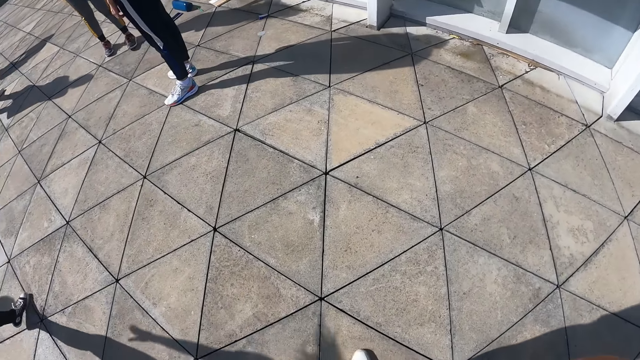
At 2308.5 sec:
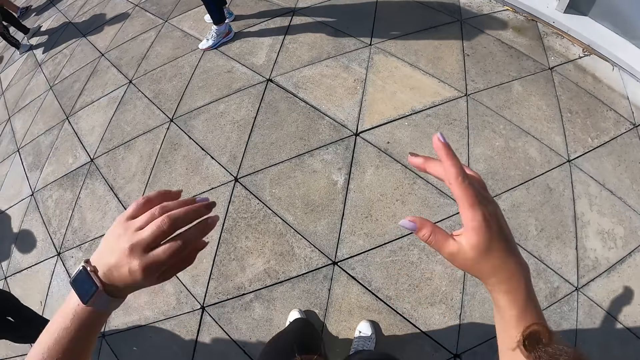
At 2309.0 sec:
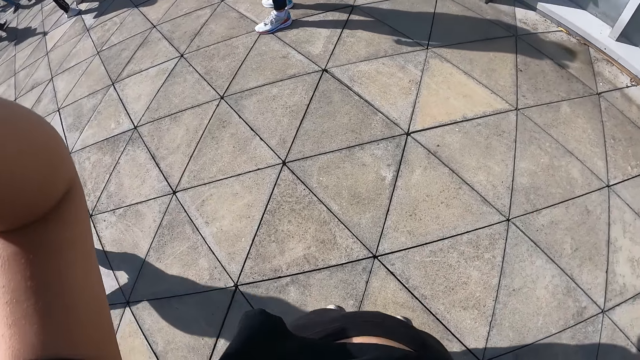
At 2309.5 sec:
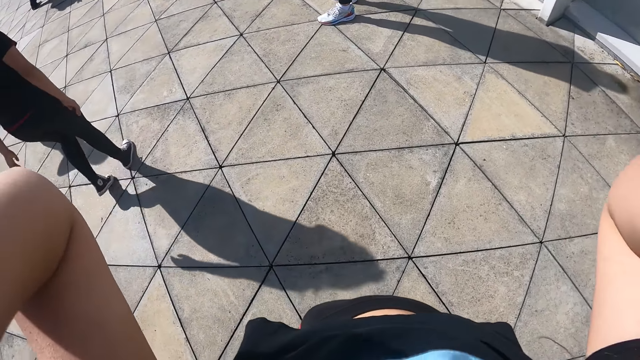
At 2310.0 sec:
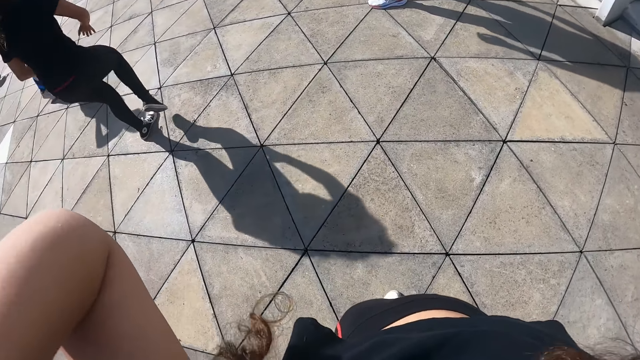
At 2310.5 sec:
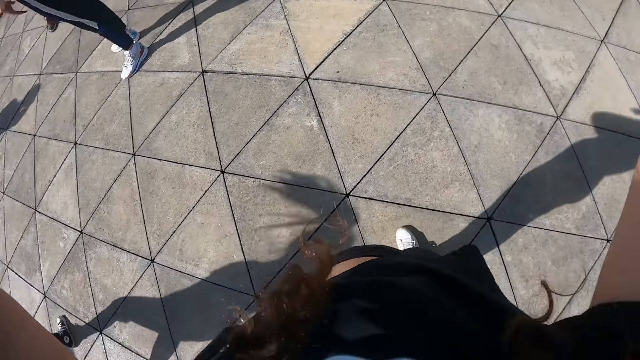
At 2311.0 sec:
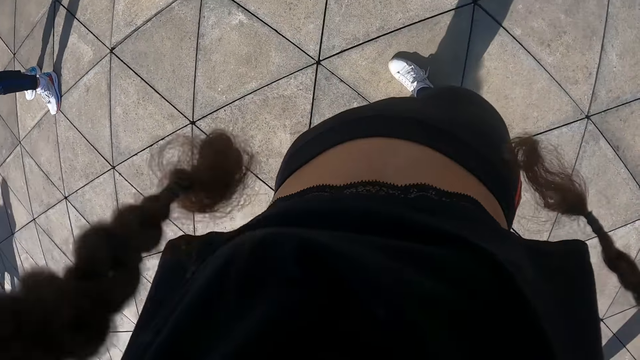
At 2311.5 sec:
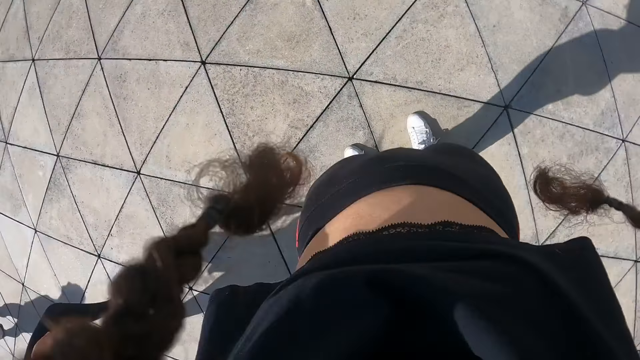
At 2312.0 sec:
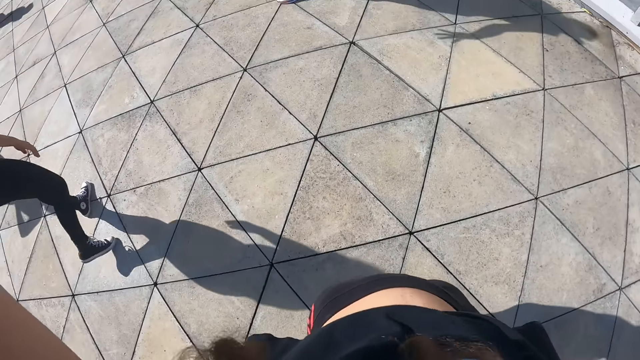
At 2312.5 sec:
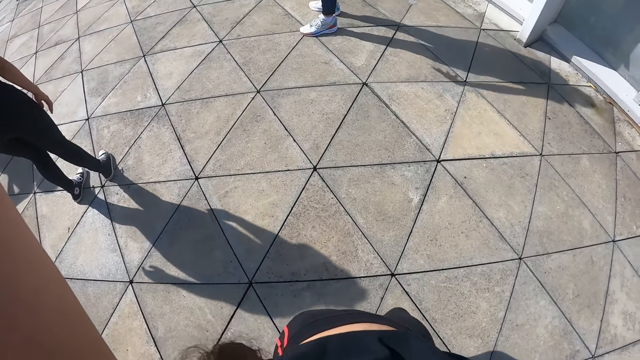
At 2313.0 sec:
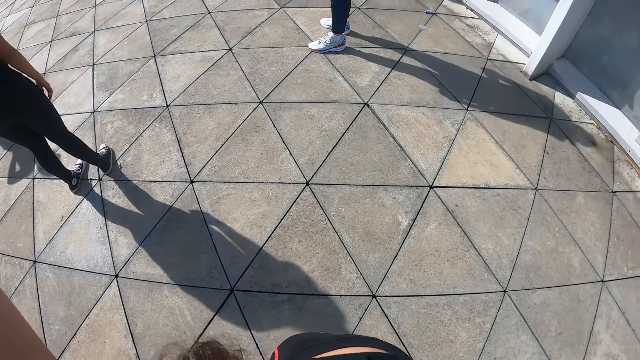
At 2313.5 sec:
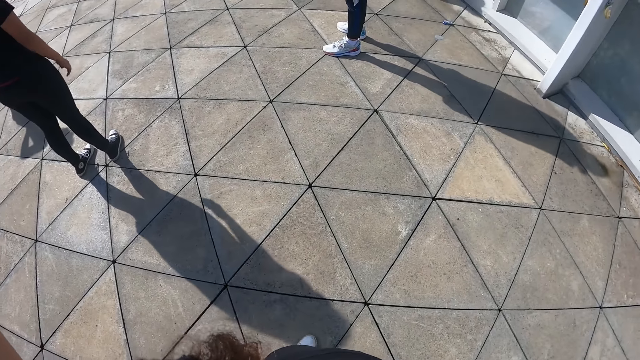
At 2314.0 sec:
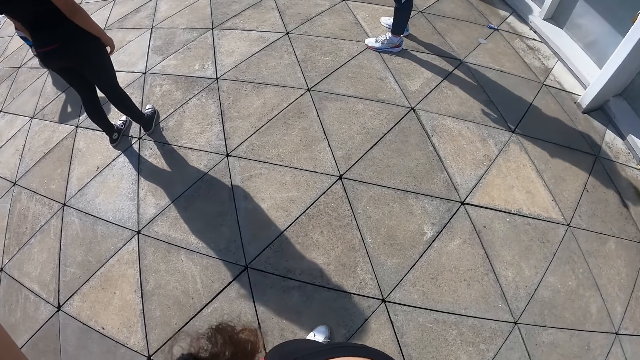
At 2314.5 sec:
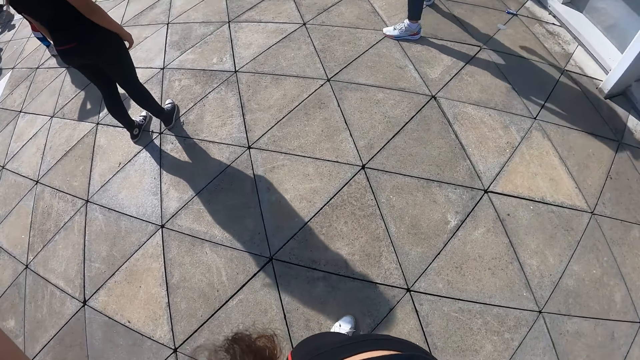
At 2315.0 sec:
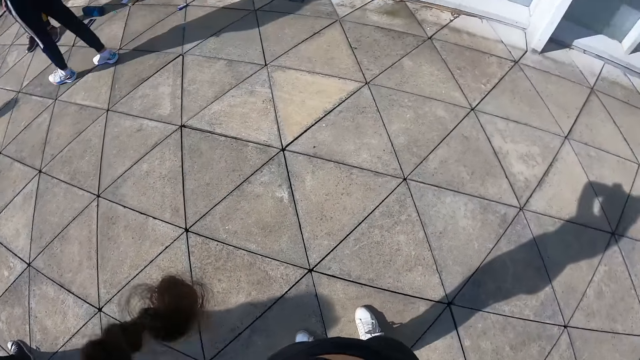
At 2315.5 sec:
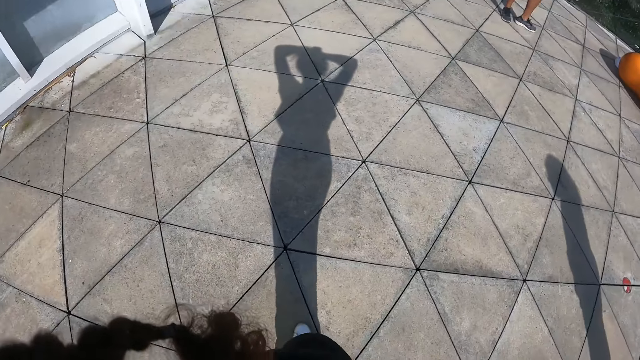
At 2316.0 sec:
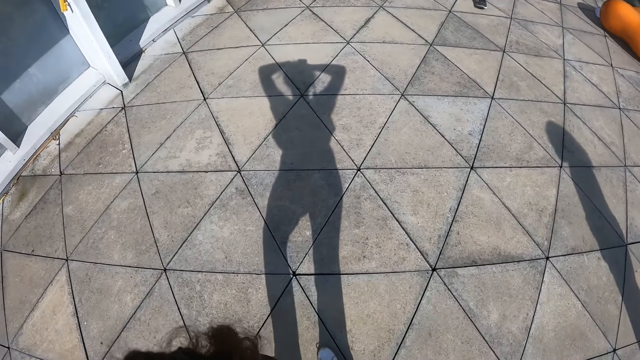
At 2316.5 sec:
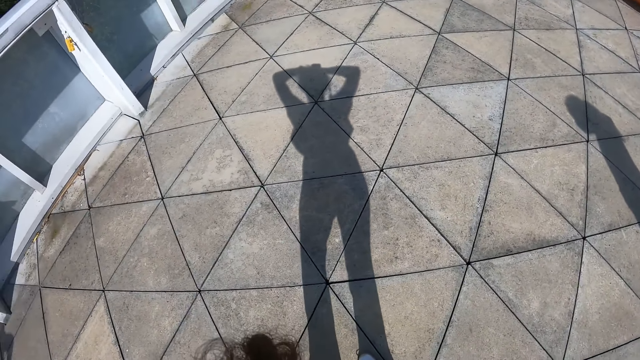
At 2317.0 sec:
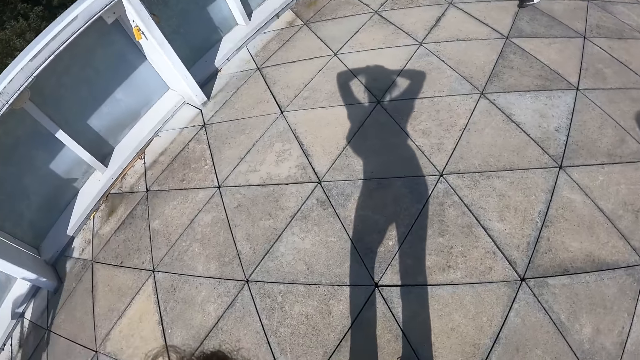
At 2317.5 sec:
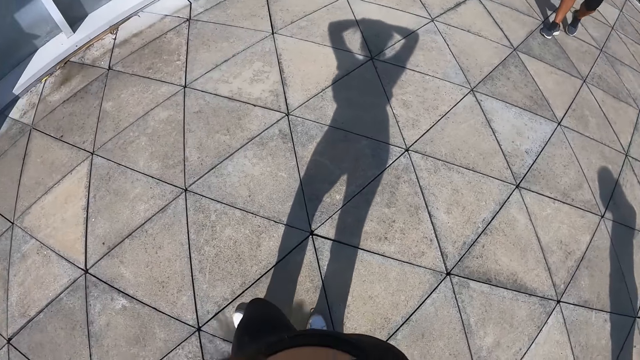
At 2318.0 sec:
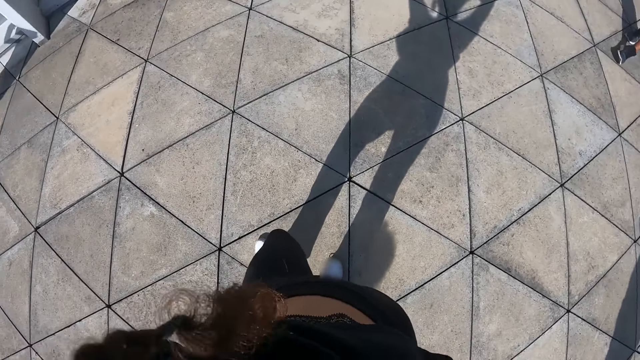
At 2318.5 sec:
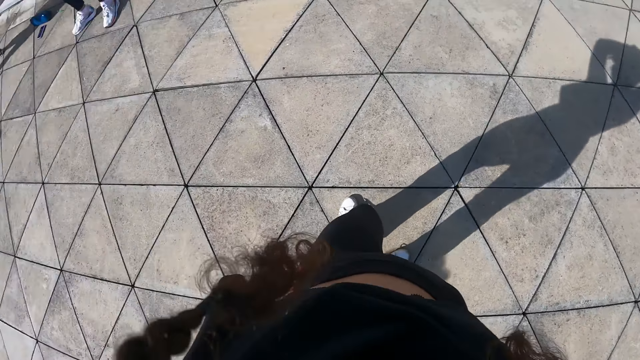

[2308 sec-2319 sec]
The camera wearer raises both hands to her head. She adjusts the camera. She looks around.

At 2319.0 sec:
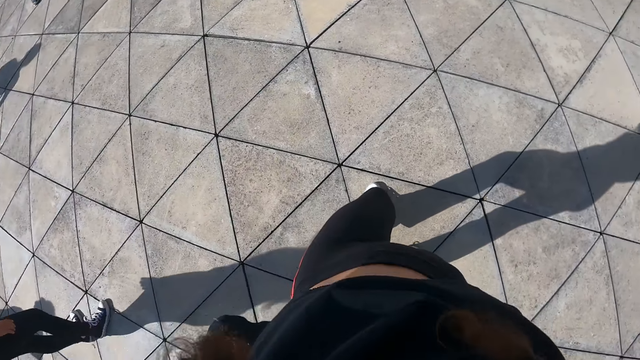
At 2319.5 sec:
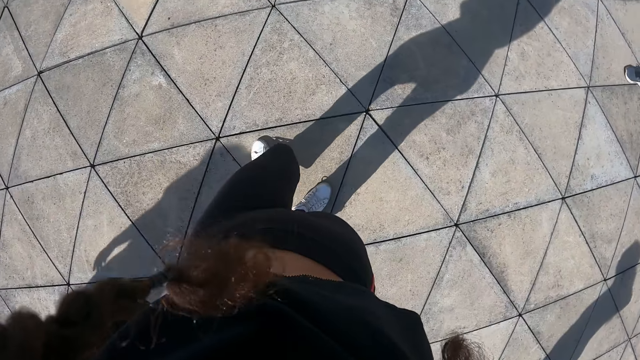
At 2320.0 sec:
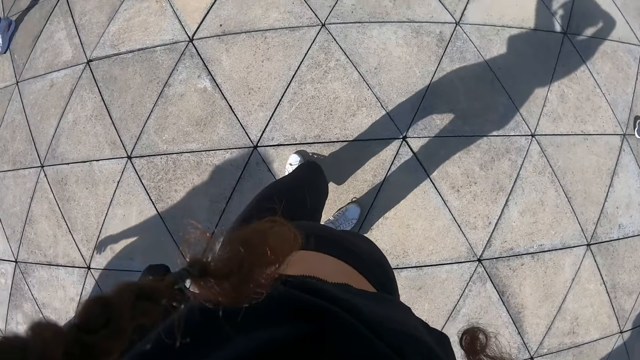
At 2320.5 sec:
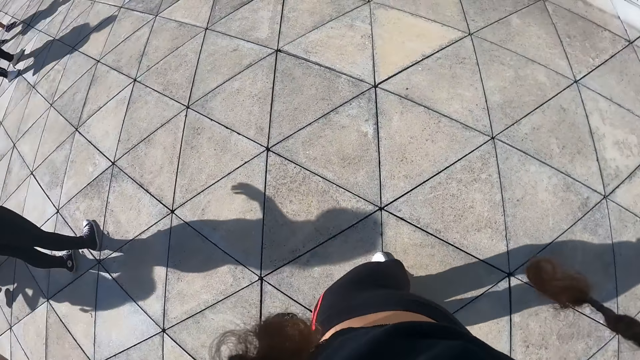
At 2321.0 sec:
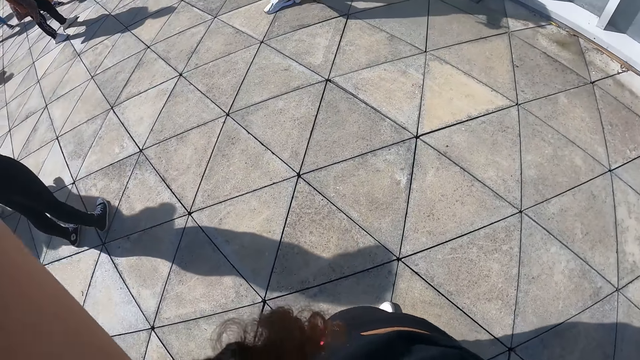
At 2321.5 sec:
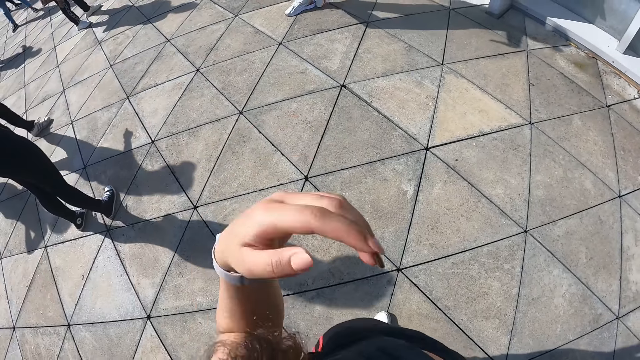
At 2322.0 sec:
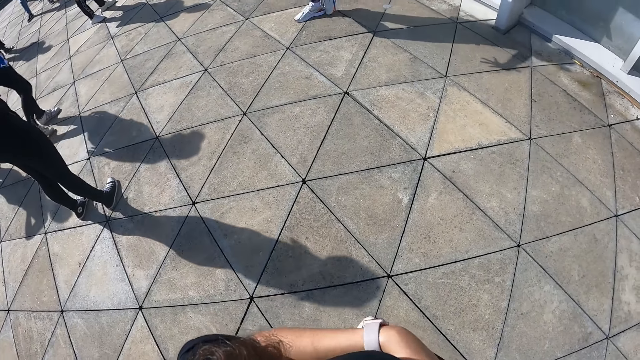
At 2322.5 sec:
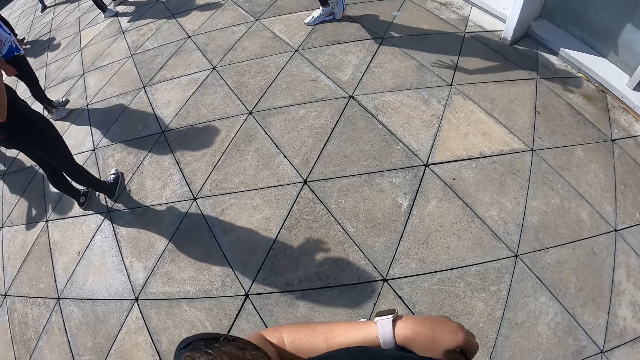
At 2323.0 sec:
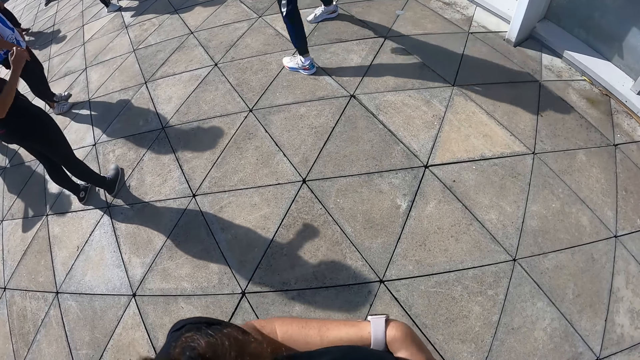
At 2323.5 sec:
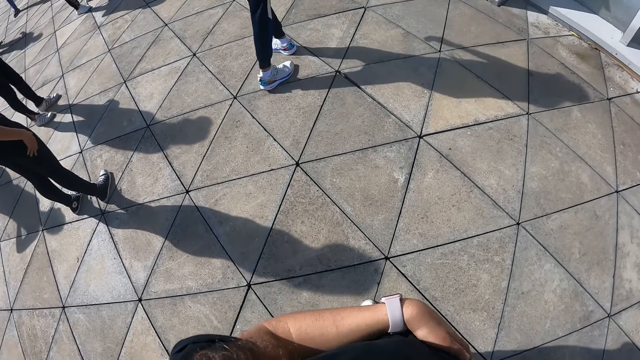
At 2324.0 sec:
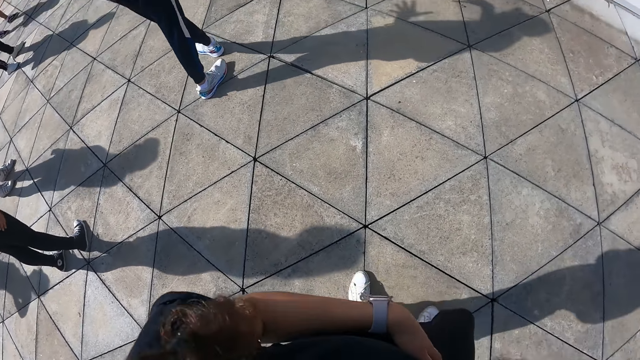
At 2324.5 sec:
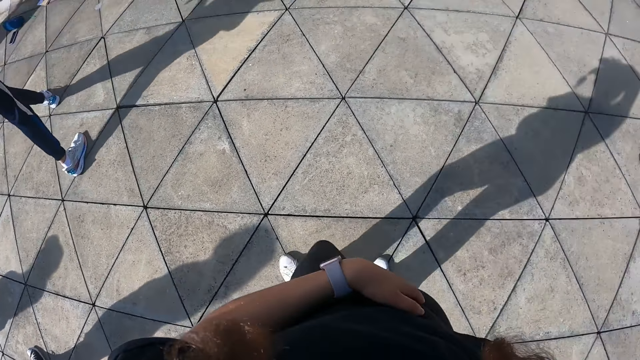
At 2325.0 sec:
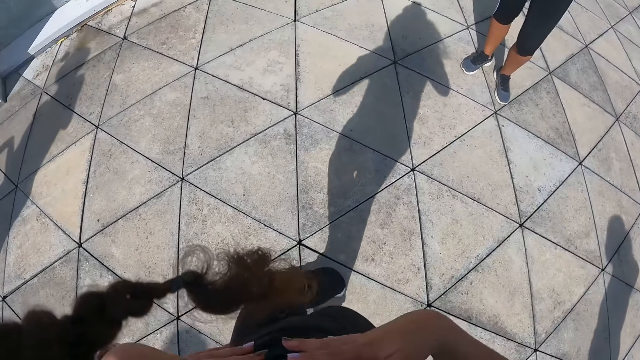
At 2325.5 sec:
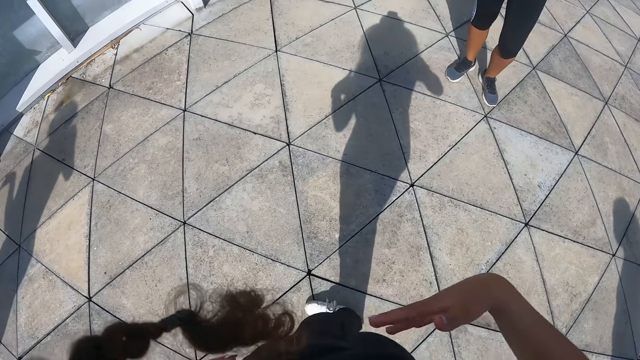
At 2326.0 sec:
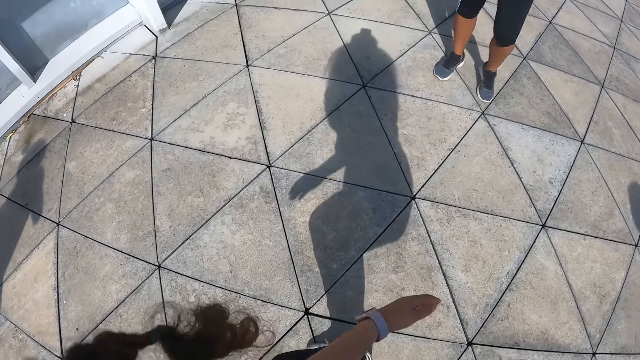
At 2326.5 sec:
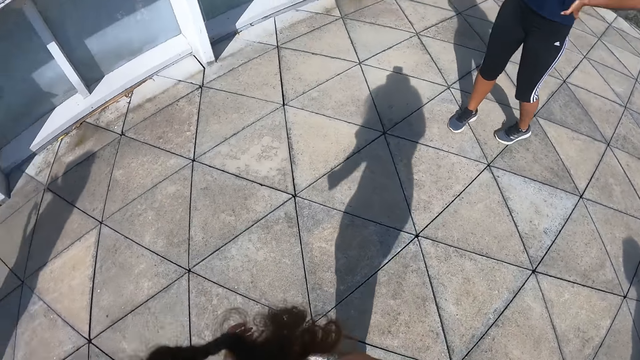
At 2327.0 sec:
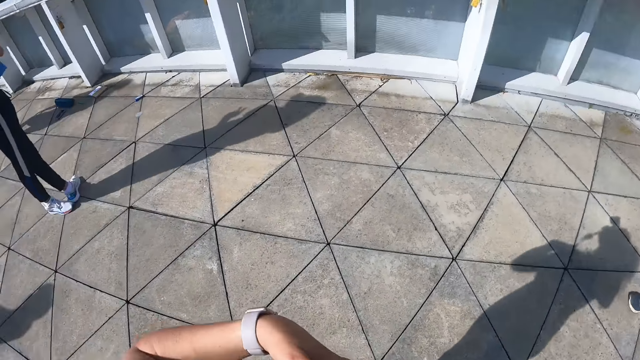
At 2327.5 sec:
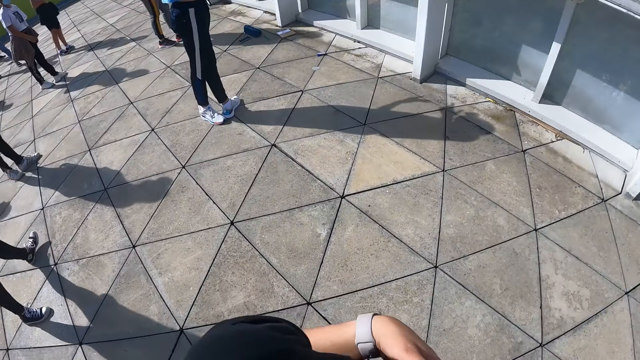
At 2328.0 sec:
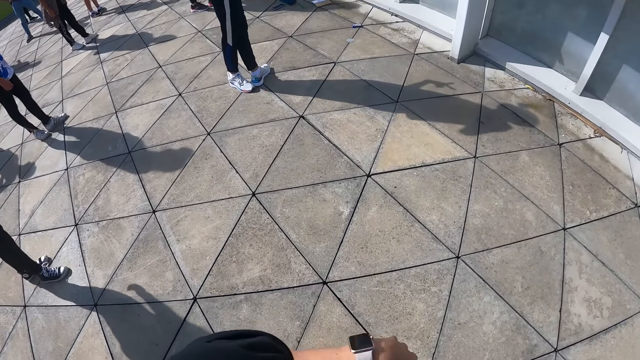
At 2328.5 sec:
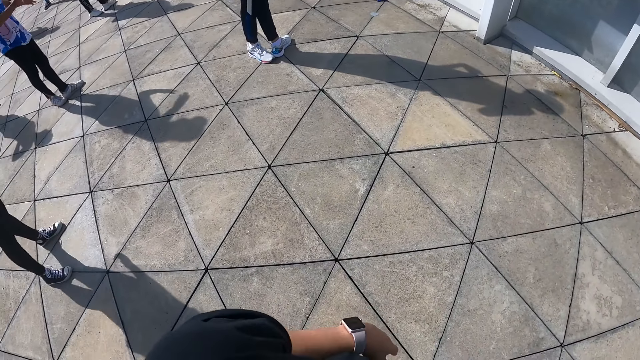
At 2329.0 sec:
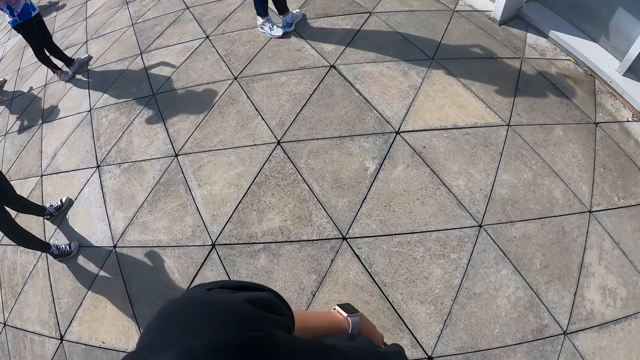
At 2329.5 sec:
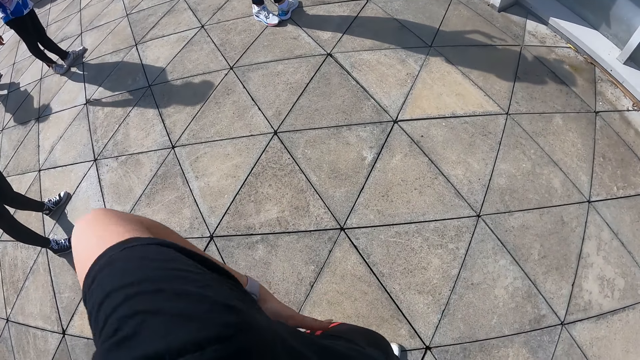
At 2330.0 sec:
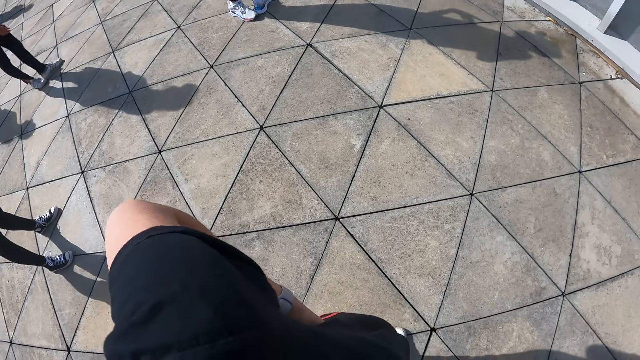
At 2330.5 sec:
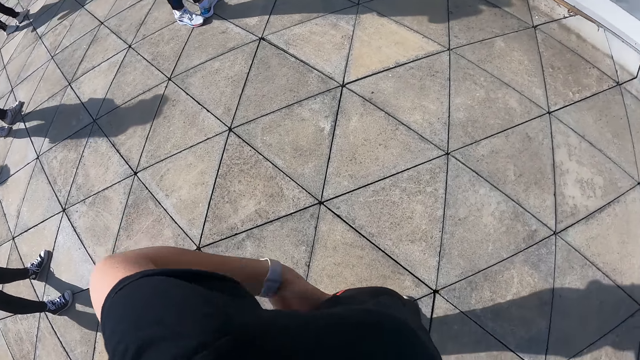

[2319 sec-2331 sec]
The camera wearer lowers her left hand from her head. Four people are doing exercise. The camera wearer lowers her right hand from her head. She dances with a group of people outside. The camera wearer and a person are doing exercise. The four people are doing exercise.
